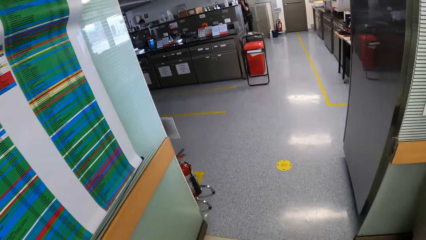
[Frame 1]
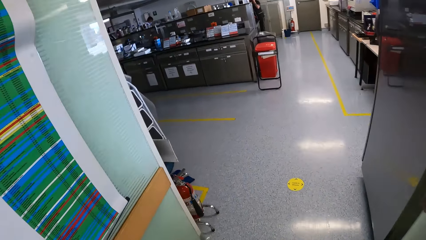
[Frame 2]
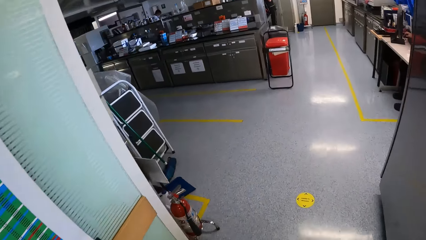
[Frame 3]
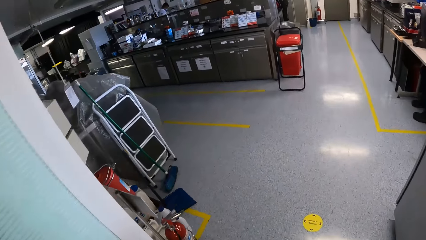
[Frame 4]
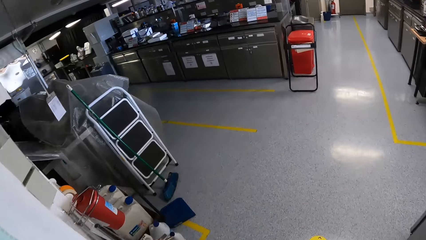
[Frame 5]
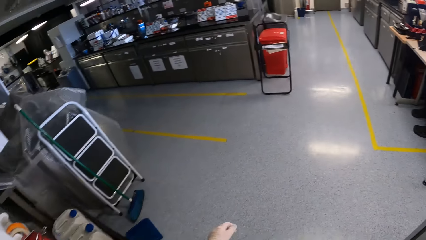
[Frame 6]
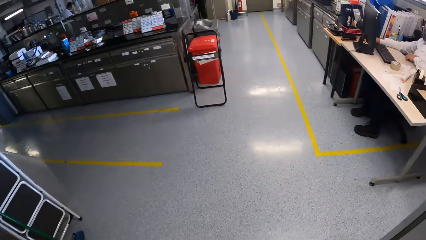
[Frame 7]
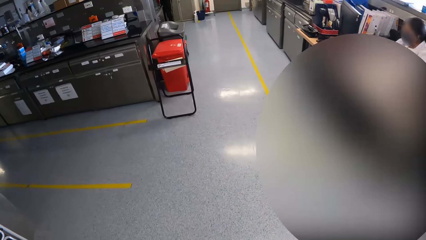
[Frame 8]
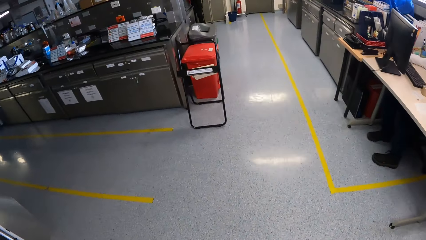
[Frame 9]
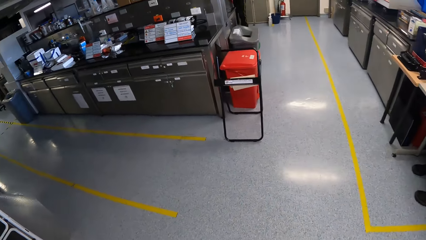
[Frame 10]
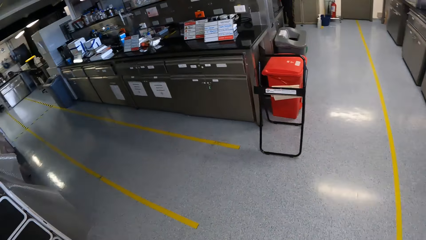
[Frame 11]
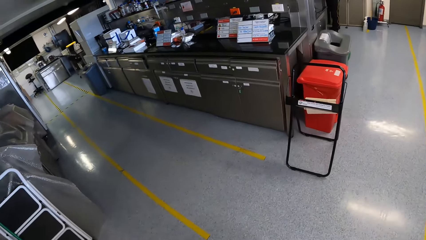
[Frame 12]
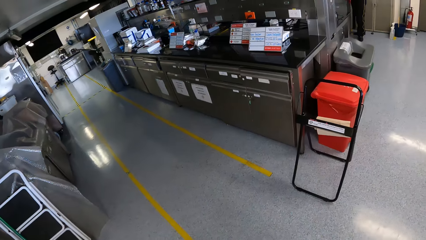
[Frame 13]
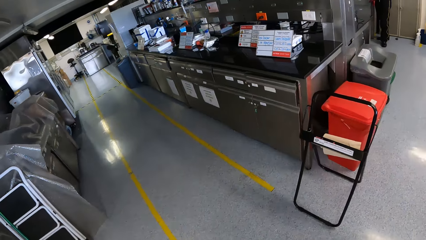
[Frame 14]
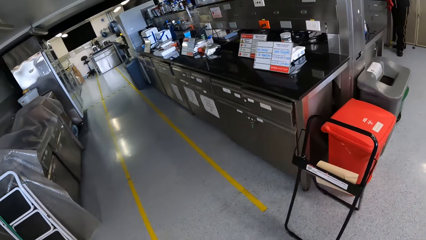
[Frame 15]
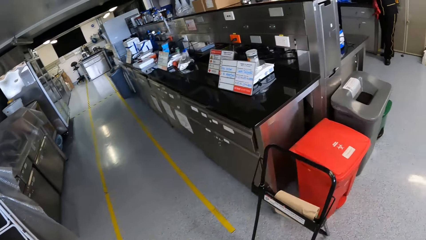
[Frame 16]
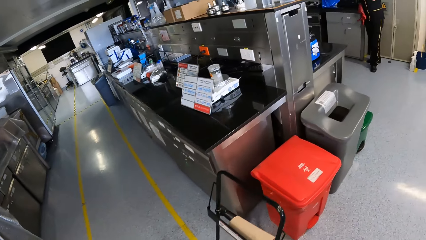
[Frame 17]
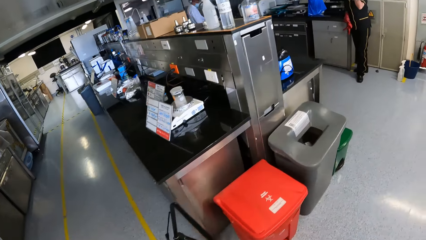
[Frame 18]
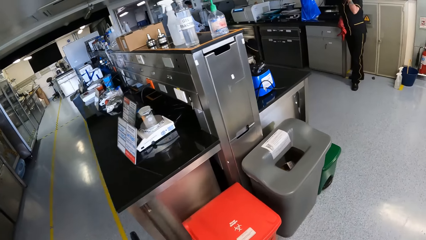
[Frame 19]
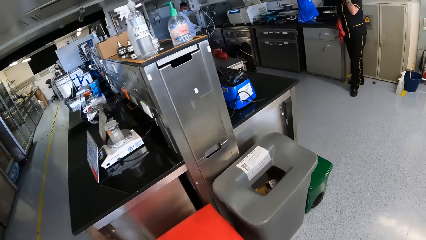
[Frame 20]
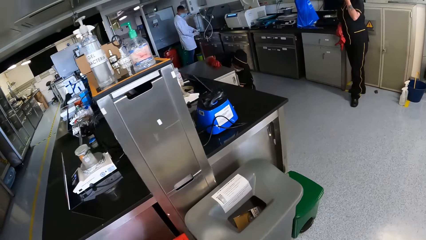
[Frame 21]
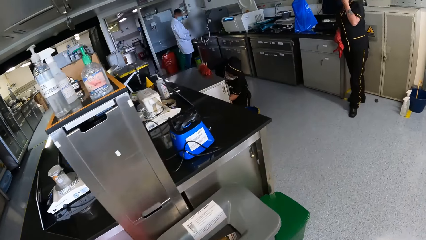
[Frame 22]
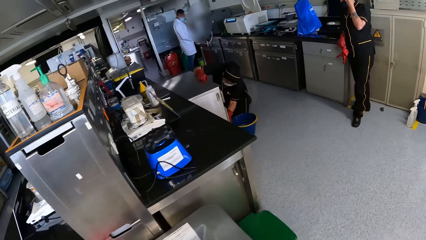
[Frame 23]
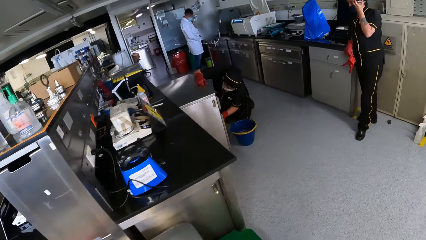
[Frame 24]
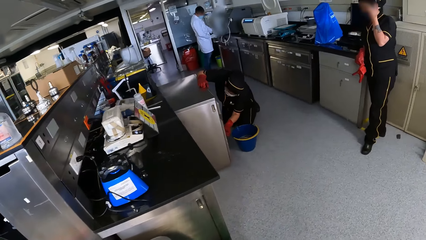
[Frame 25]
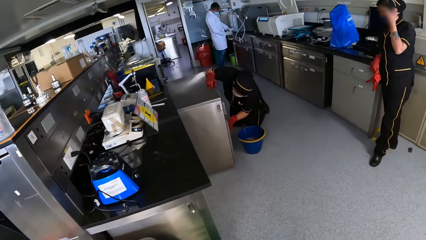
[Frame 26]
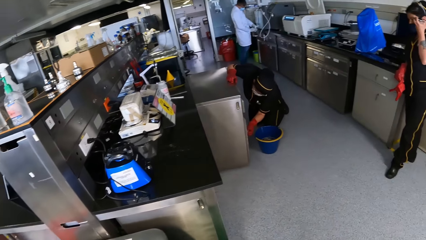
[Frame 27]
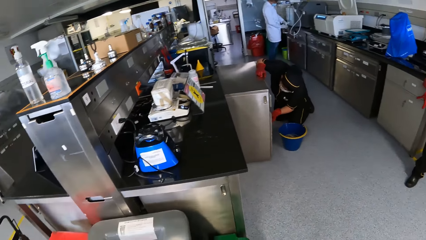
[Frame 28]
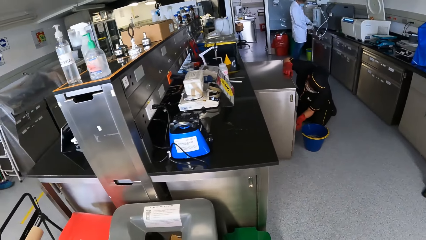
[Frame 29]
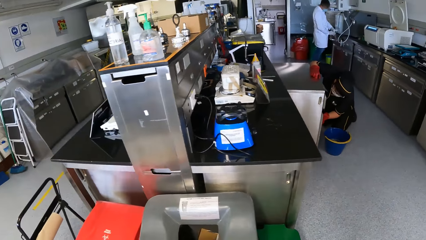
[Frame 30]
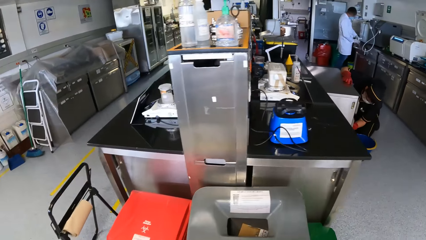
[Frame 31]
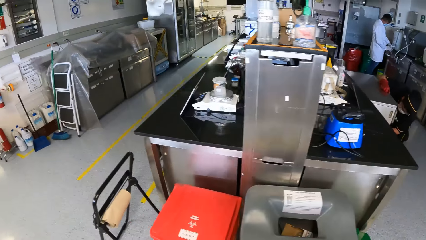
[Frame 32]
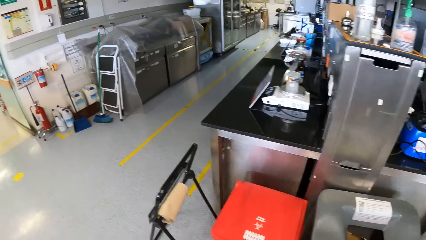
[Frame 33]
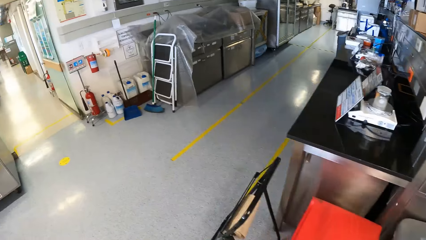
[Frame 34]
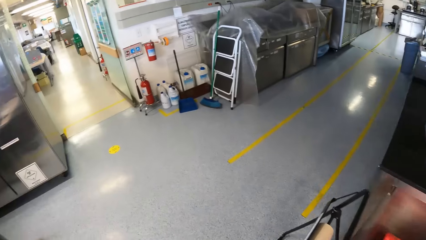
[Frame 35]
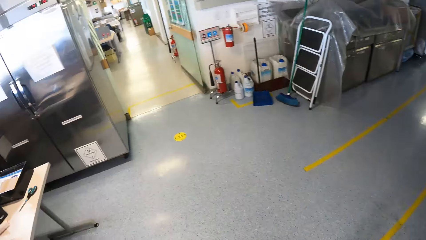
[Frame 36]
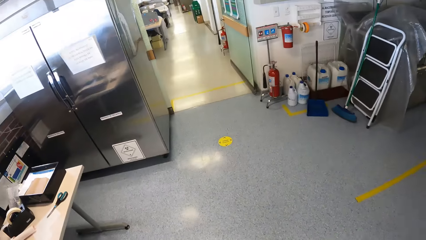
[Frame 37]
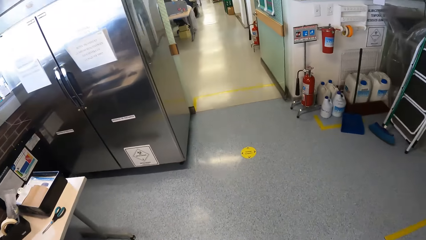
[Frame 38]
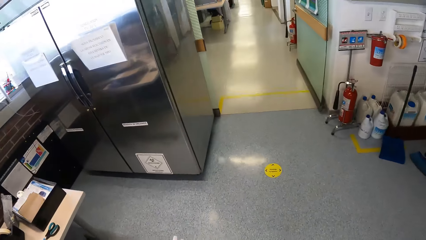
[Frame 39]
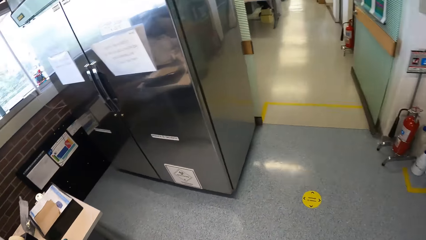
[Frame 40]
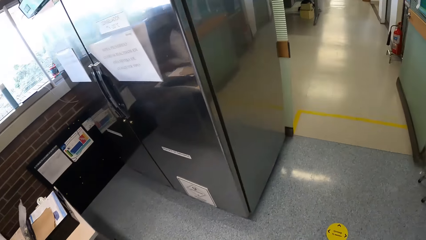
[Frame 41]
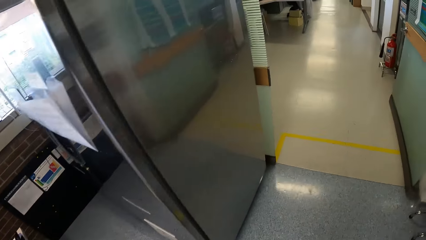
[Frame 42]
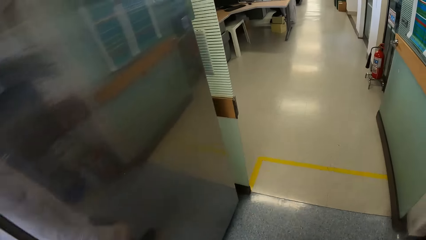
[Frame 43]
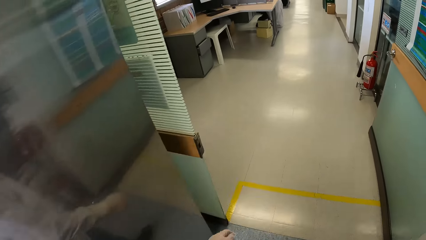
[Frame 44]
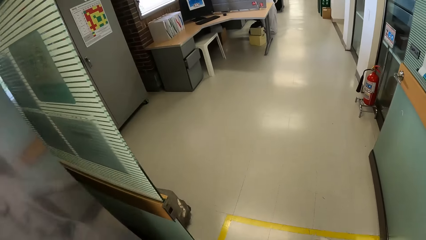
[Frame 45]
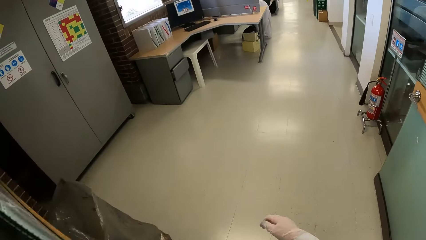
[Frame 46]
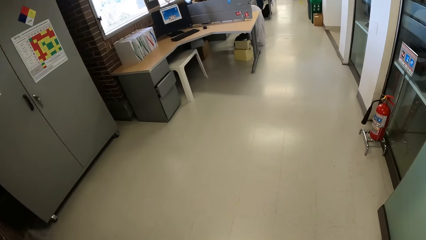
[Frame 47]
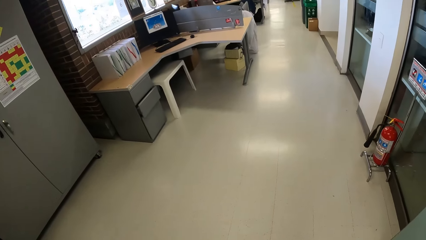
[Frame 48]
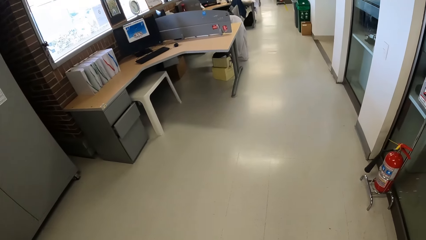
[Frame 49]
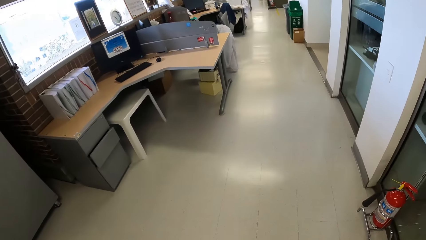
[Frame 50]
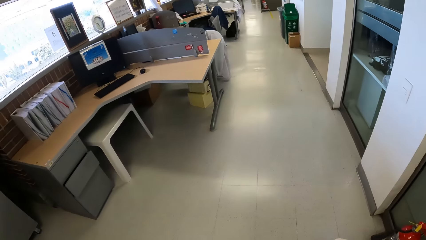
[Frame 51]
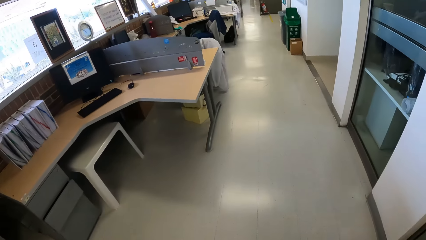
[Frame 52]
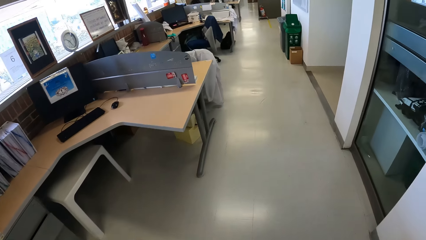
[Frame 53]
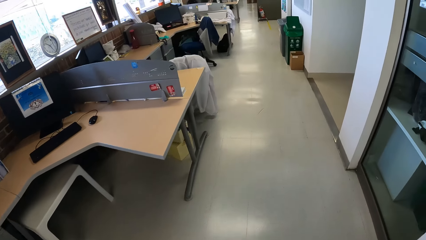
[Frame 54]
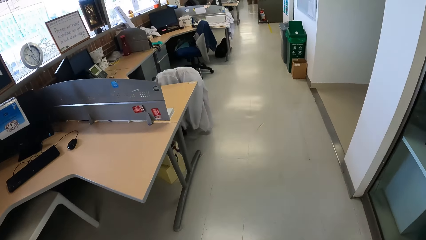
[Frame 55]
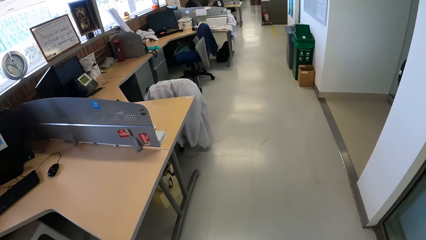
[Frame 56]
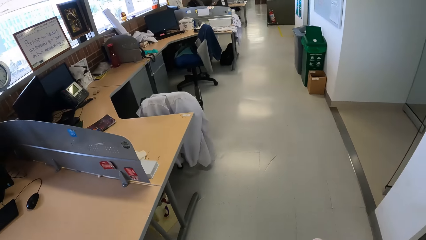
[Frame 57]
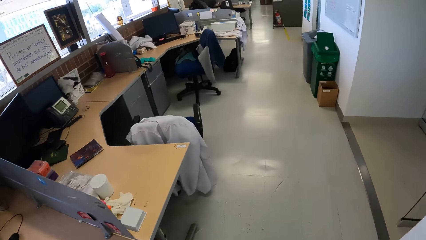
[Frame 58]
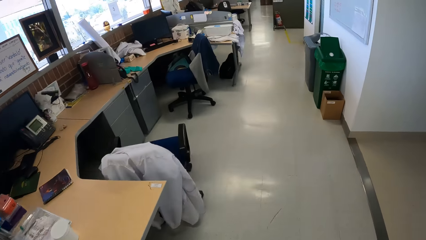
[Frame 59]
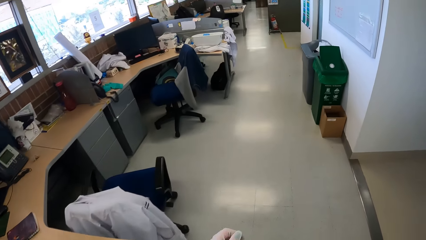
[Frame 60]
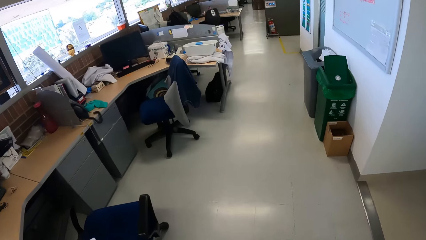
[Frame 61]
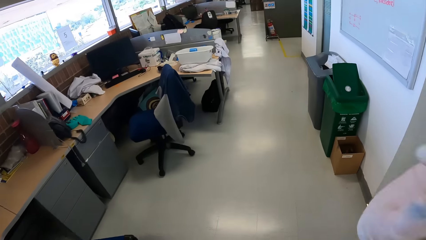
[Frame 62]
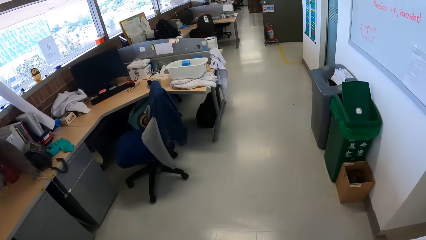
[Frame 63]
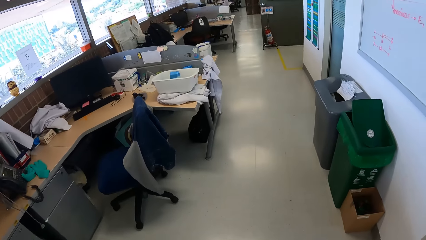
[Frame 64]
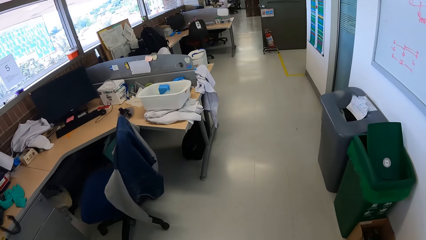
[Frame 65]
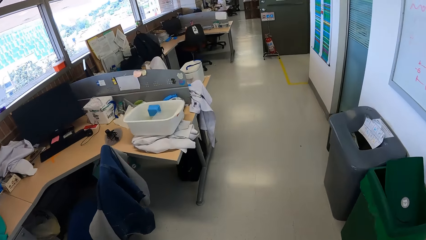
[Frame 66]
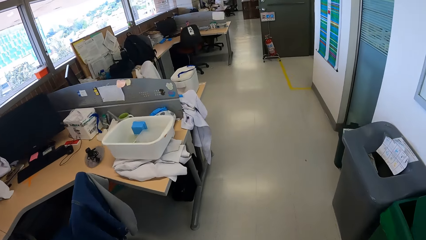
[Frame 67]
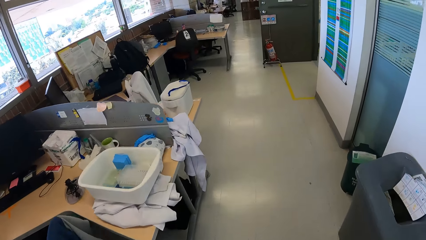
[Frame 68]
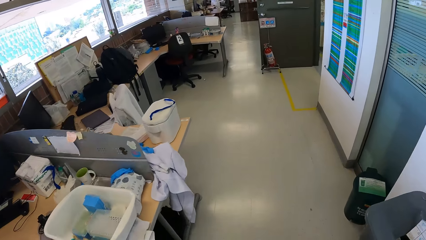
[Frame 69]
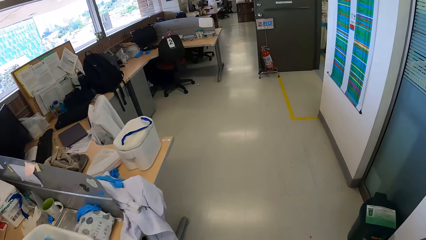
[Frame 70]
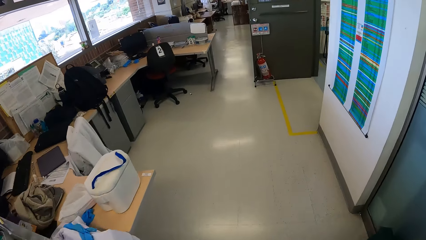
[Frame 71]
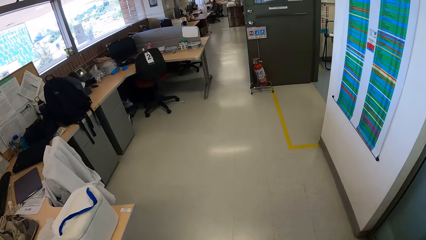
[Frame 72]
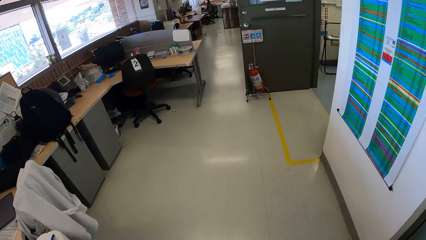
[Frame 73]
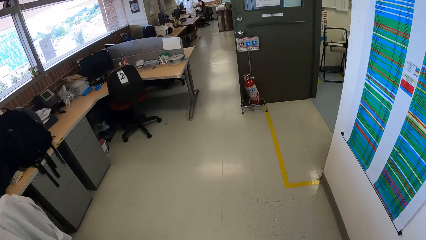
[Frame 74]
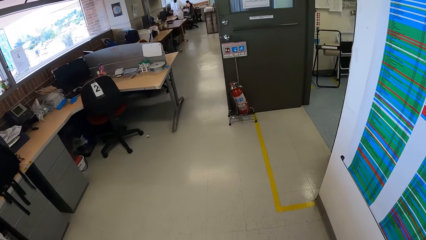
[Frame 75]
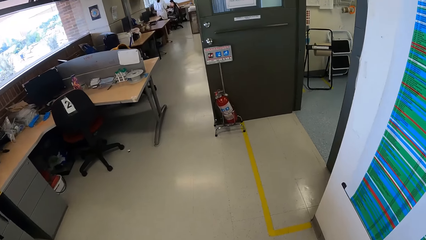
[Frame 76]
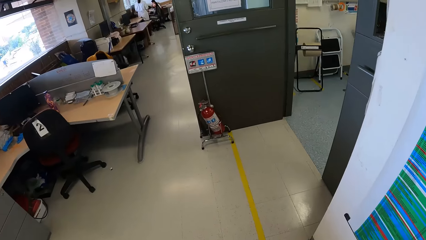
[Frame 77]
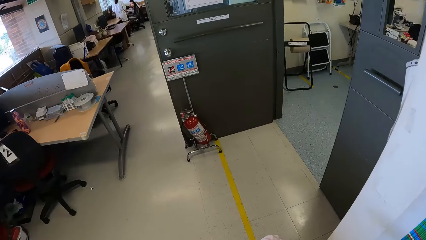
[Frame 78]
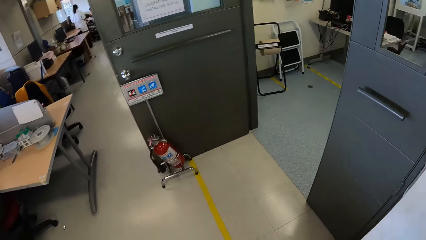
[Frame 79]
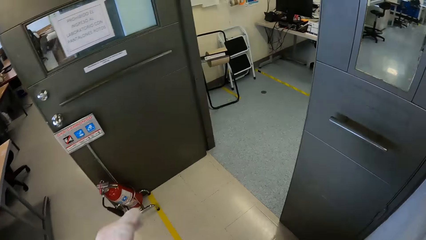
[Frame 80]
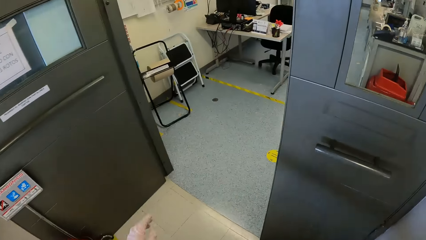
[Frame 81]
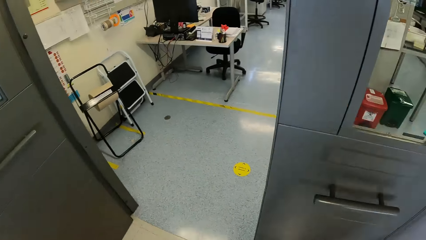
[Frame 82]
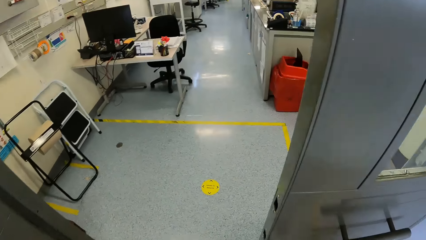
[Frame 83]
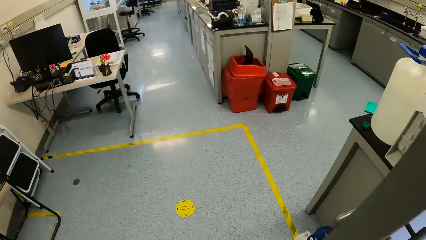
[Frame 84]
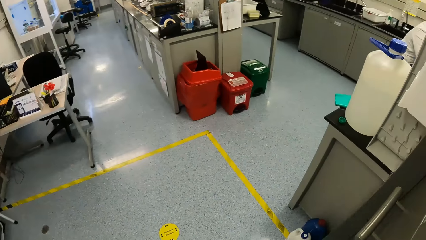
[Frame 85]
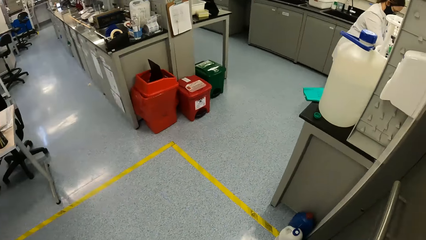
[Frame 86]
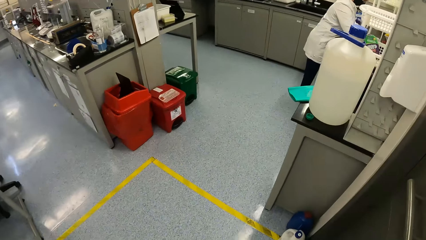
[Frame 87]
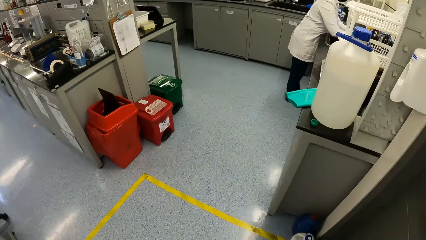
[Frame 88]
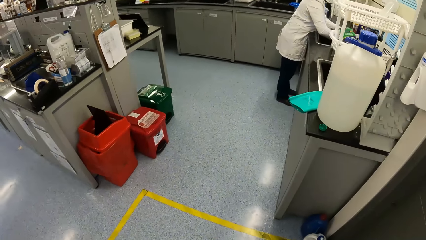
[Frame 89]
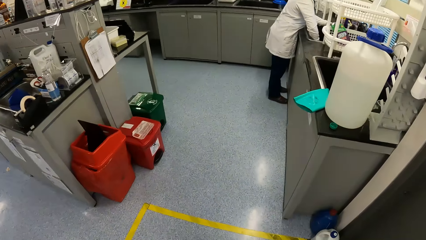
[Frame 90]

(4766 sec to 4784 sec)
A man cleans a cabinet in the office with his left hand. The camera wearer looks around and walks in a laboratory. They move to the laboratory.
